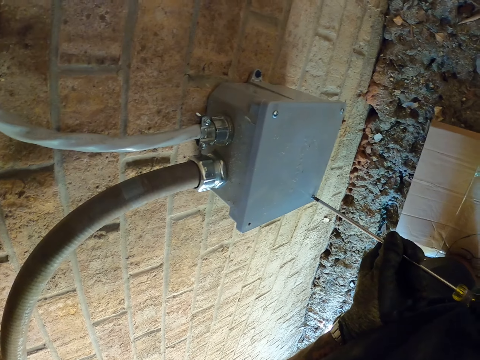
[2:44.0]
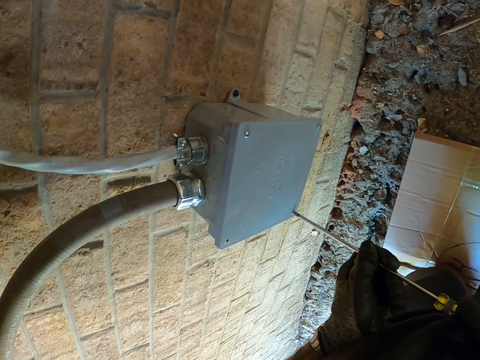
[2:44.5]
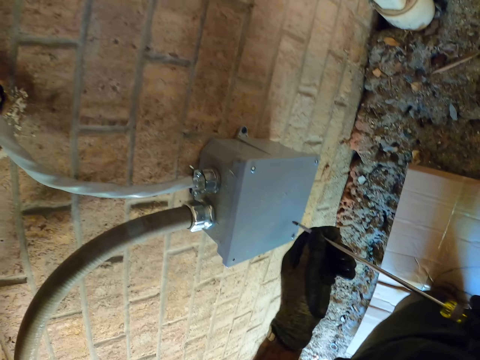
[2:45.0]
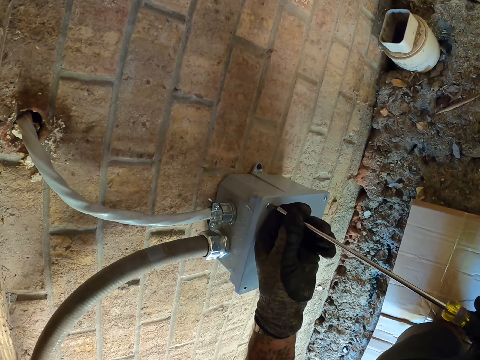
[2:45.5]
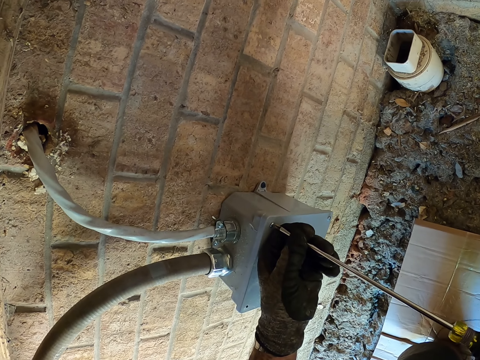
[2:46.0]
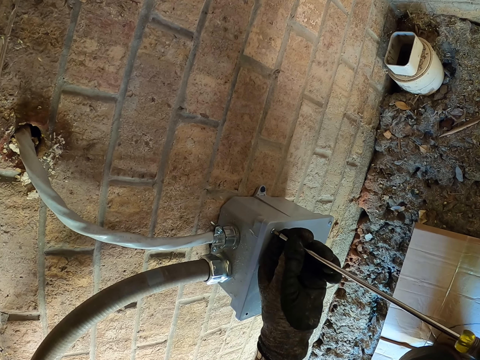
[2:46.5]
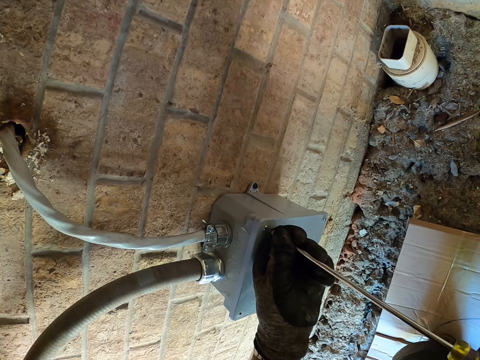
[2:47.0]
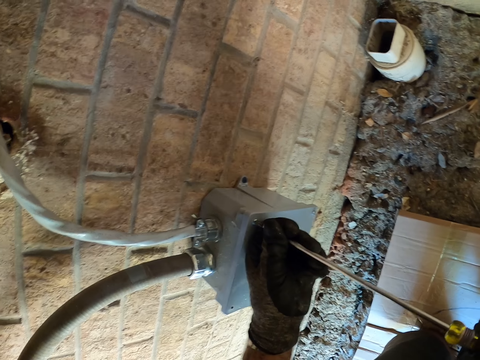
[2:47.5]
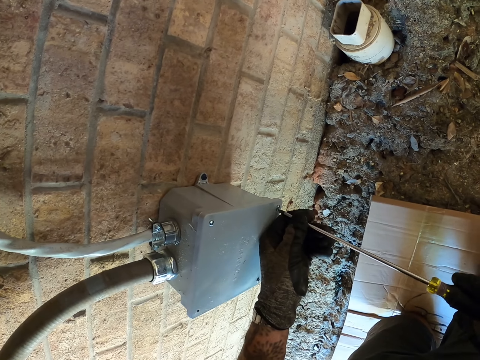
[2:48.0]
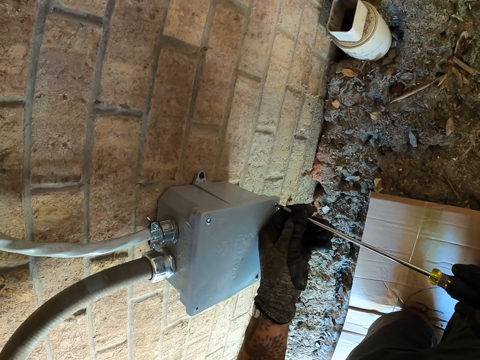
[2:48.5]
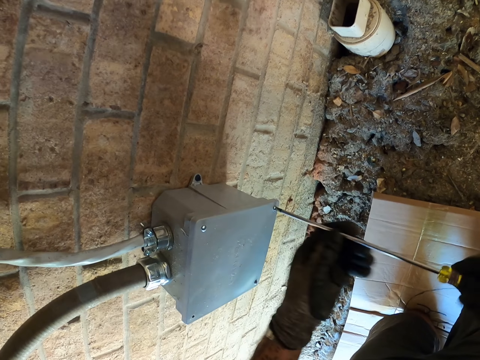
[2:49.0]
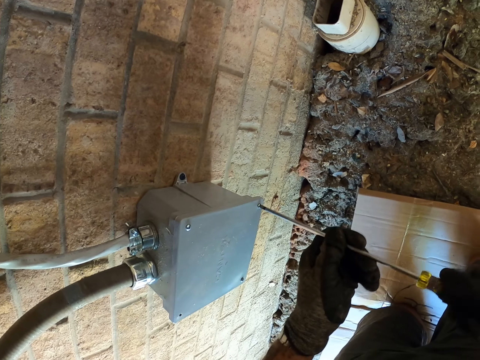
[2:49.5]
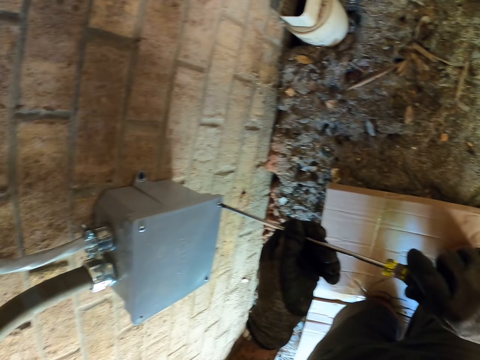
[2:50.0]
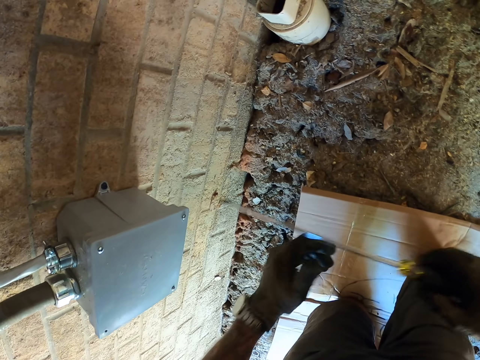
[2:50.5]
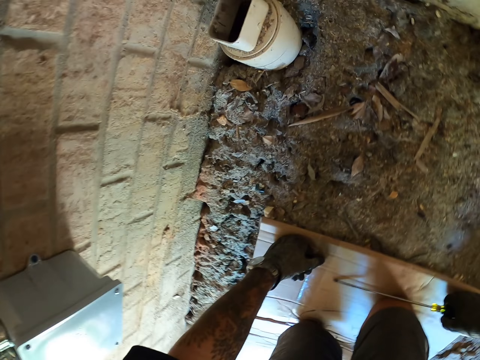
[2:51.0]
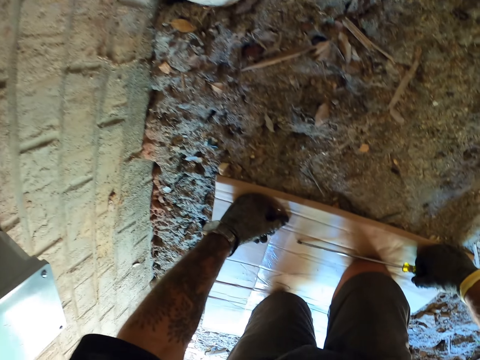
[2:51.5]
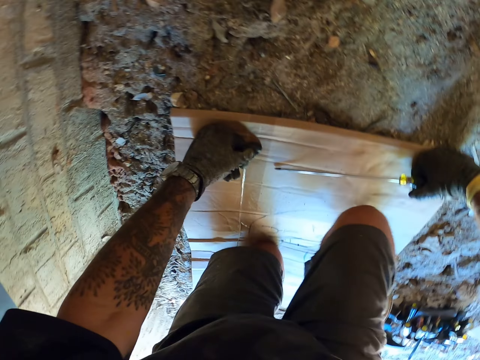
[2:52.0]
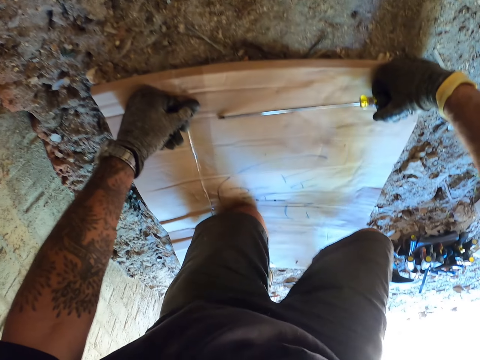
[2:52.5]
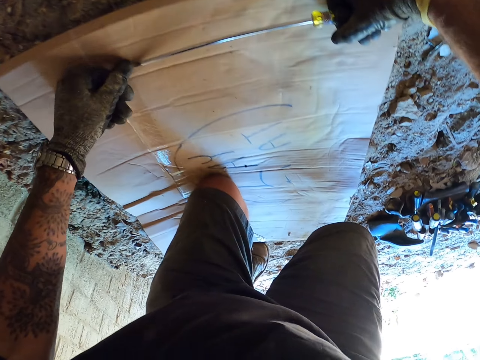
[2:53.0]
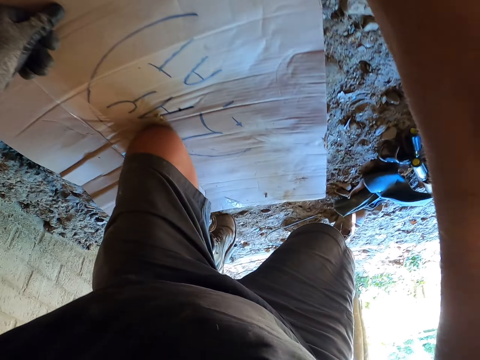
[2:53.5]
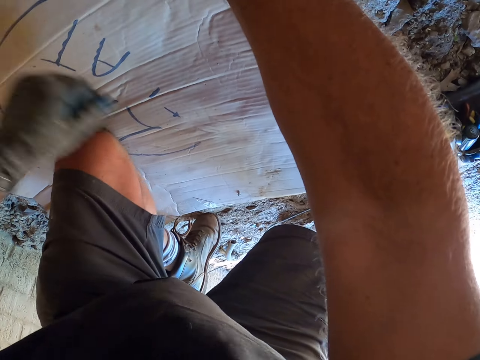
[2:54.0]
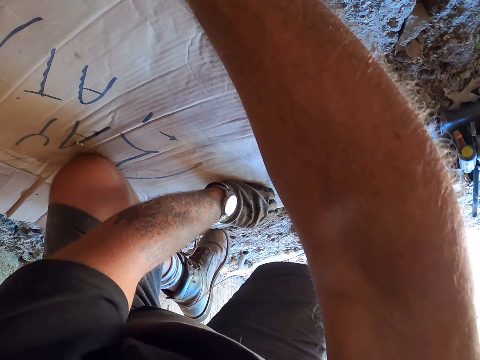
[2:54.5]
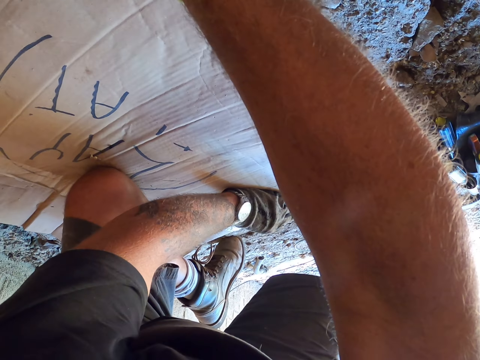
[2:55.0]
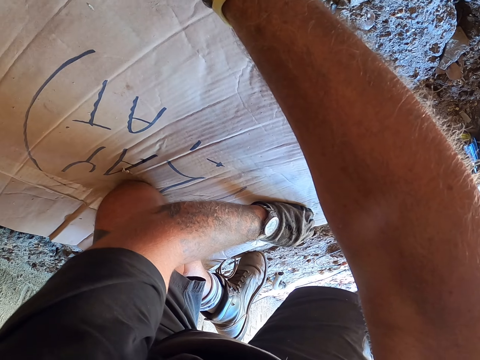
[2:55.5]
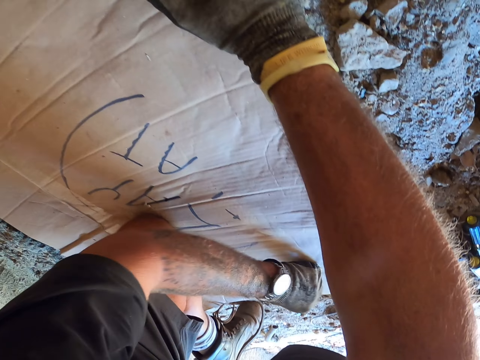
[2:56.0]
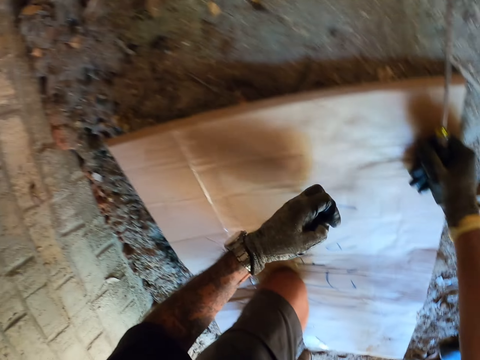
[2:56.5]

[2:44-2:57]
The camera wearer crawls back. They pick up a screw.

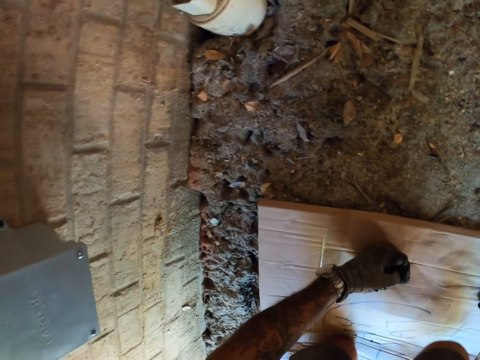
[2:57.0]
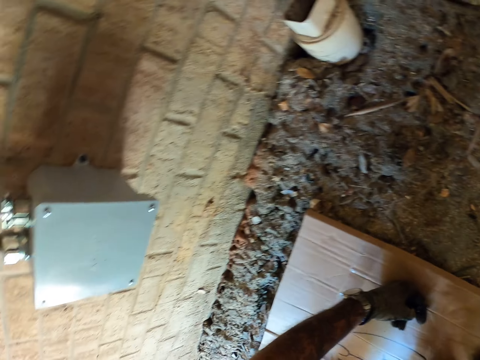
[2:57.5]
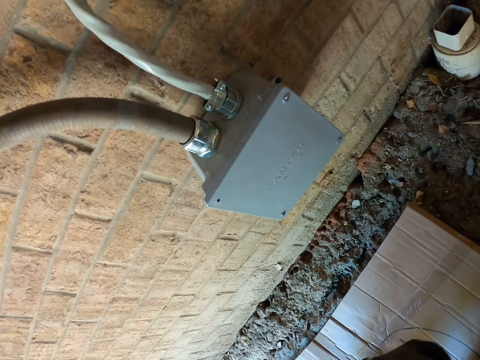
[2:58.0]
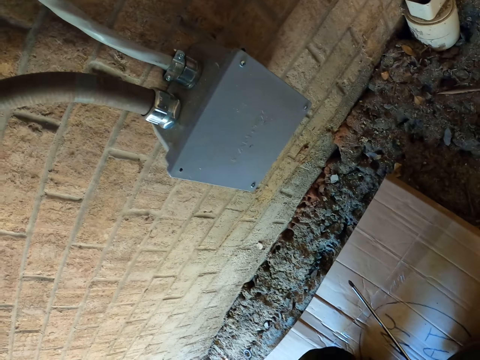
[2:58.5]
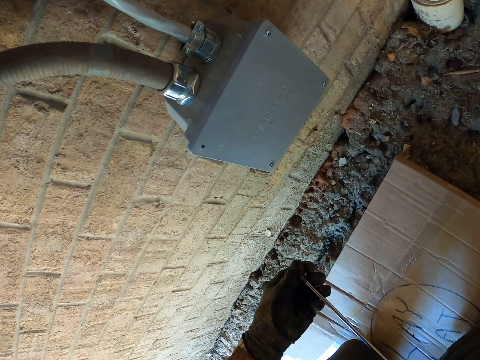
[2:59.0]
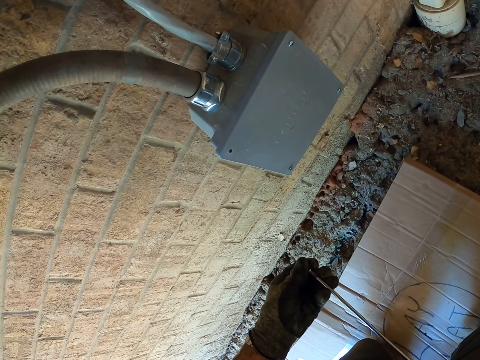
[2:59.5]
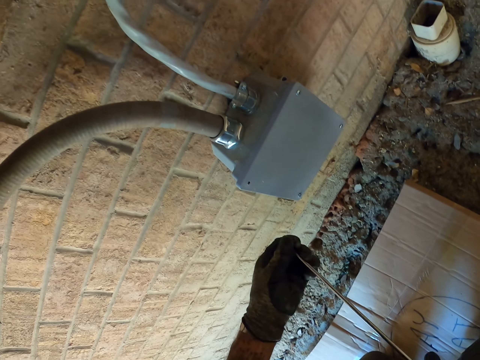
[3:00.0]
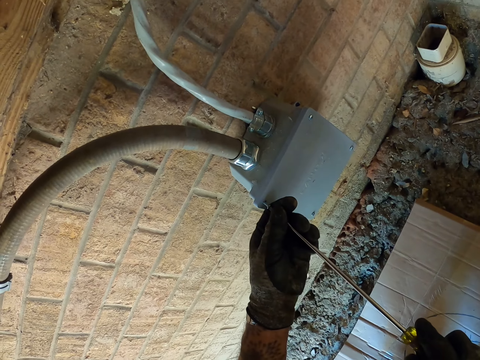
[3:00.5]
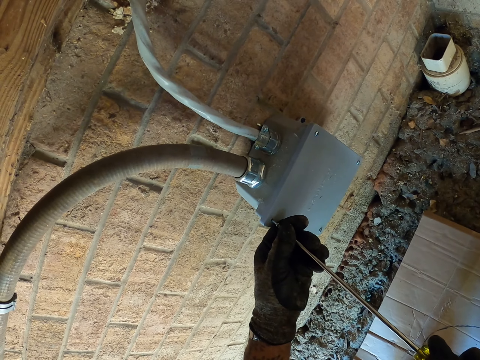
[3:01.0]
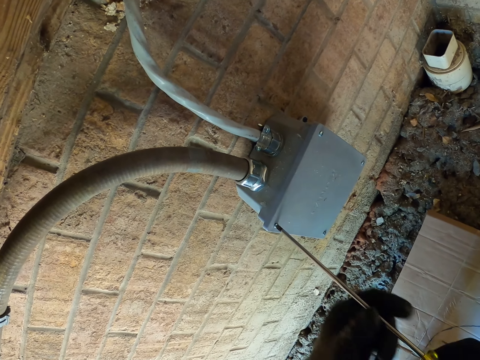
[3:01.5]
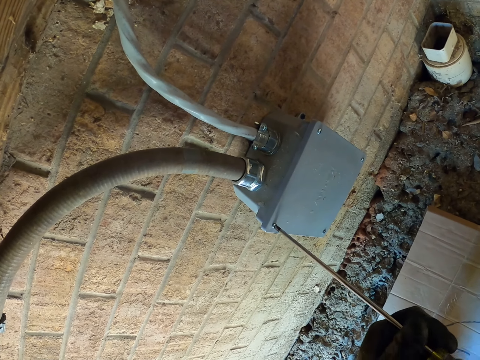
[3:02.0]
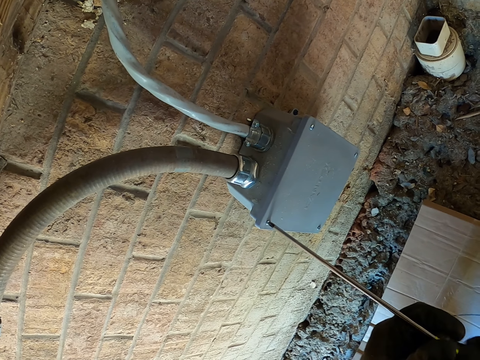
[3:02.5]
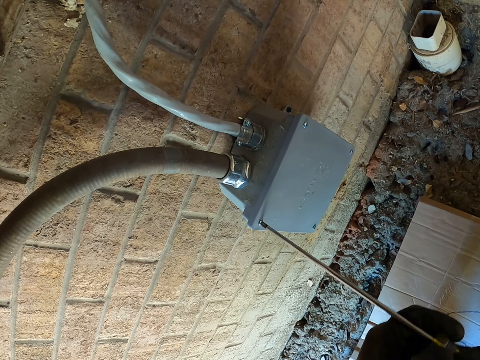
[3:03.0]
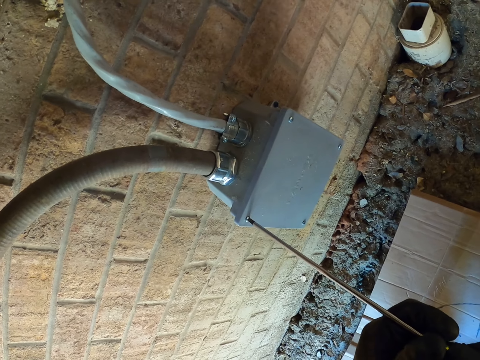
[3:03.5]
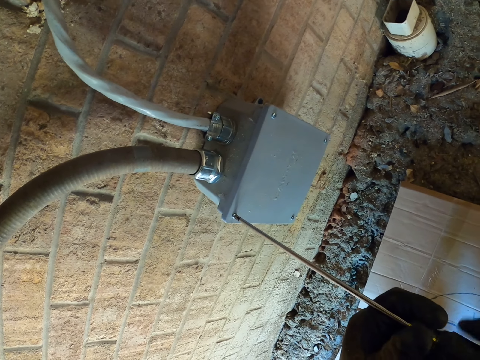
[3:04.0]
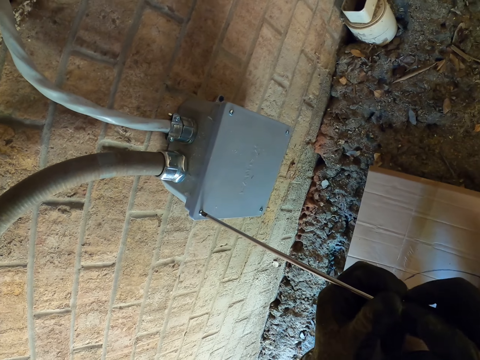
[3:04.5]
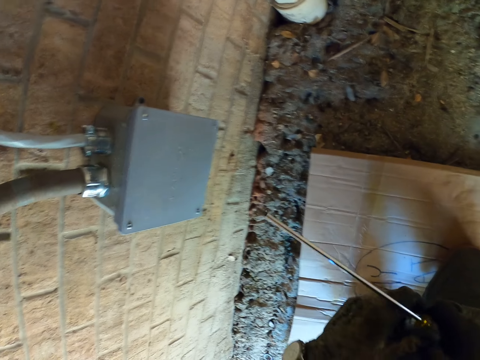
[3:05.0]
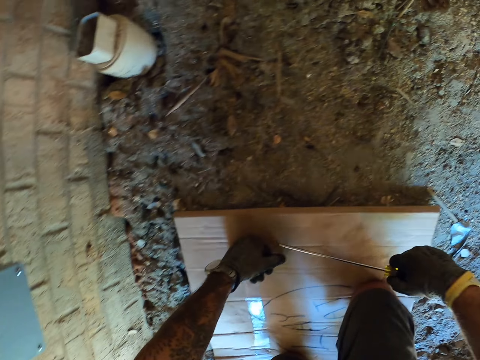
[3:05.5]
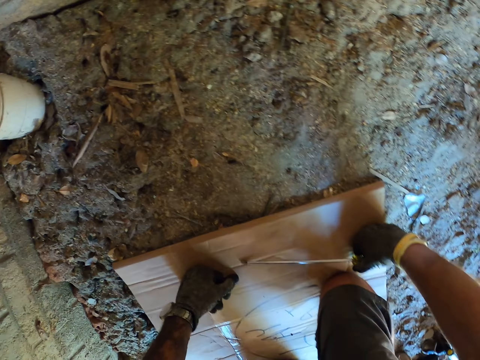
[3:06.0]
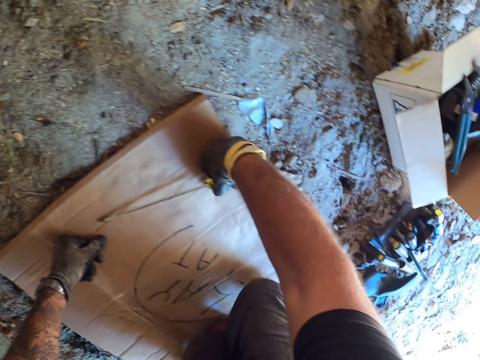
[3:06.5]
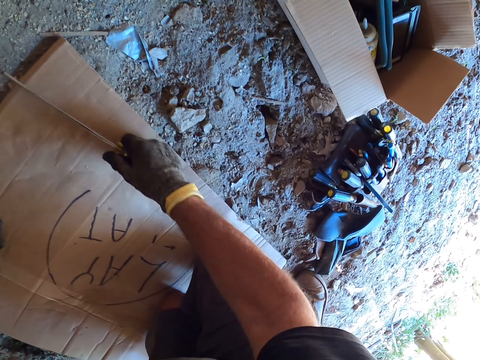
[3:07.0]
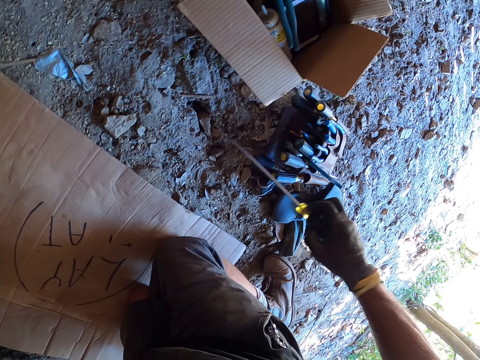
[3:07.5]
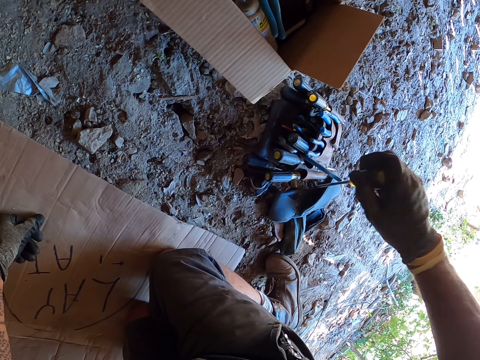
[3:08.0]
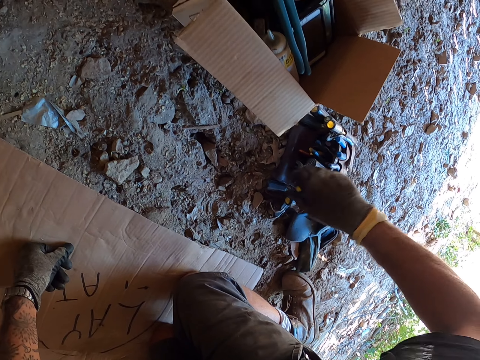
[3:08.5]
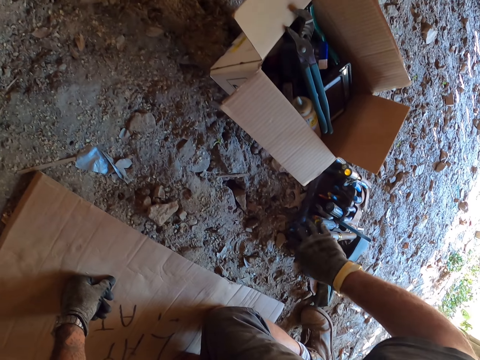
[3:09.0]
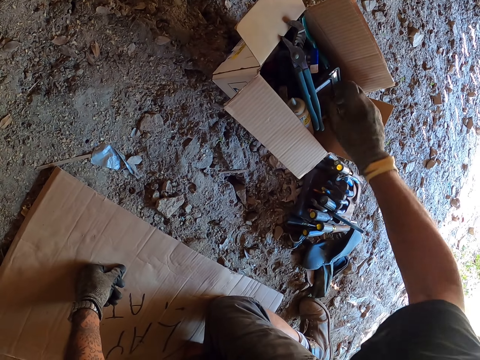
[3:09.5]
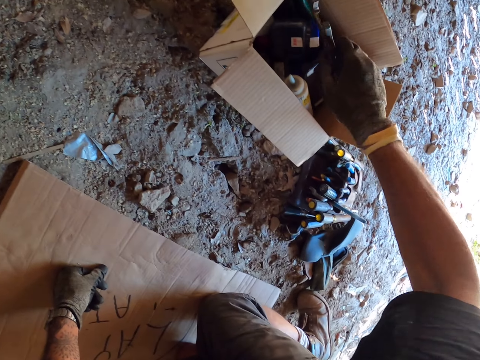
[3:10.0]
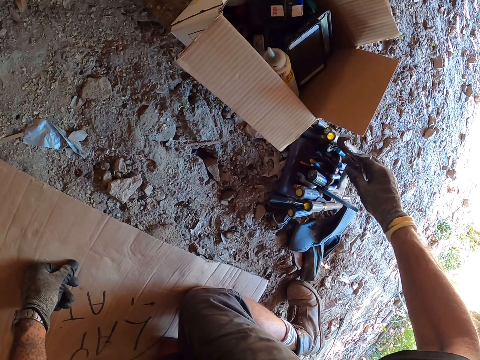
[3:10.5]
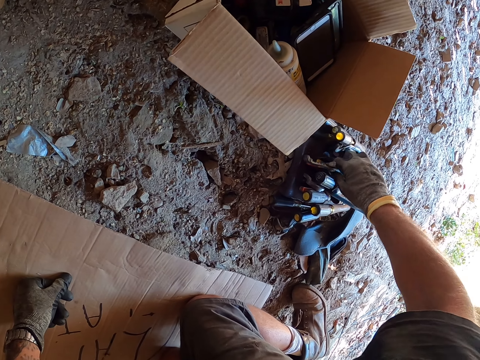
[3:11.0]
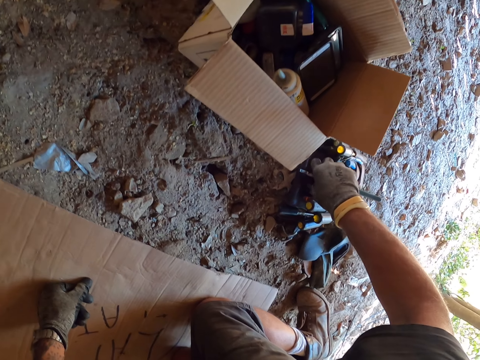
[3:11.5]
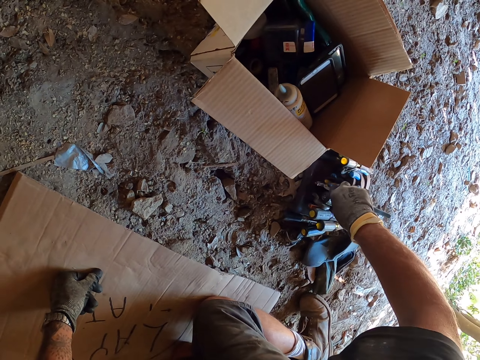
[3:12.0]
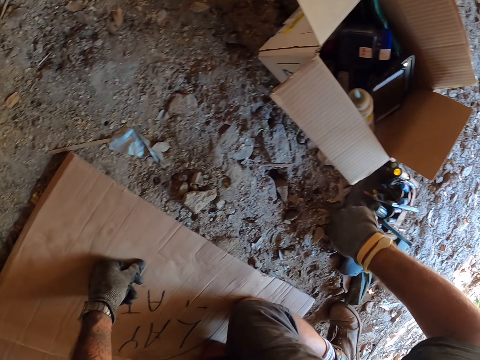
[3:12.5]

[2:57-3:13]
The camera wearer crawls forward. They tighten the screw. They crawl back. They insert the screw or screwdriver in the bag or screw pocket. They pick up the pliers from the box. They insert the pliers in the bag.
